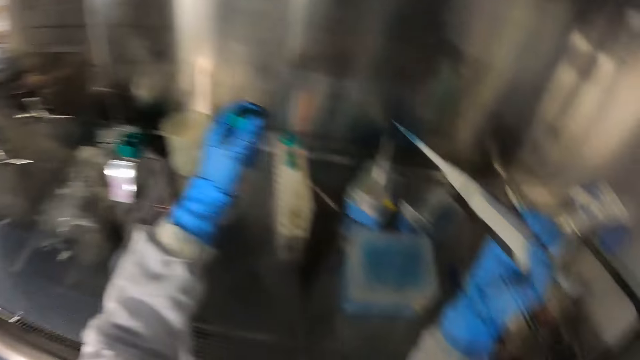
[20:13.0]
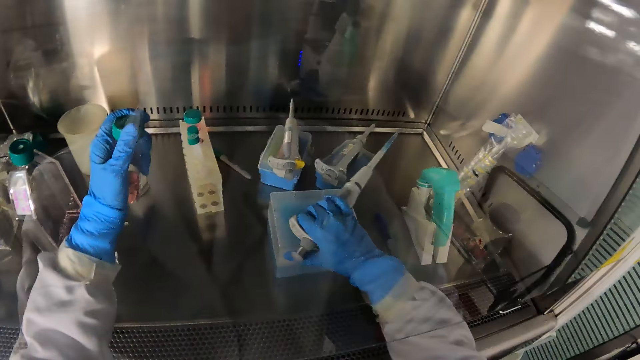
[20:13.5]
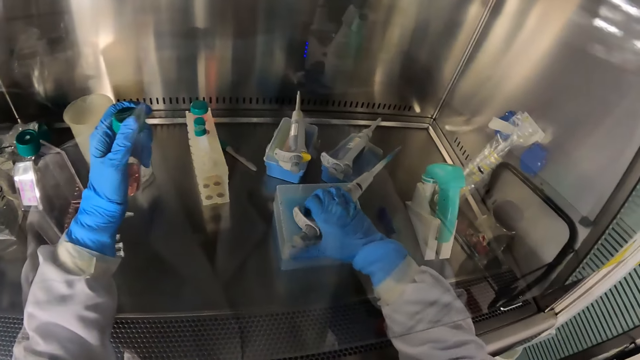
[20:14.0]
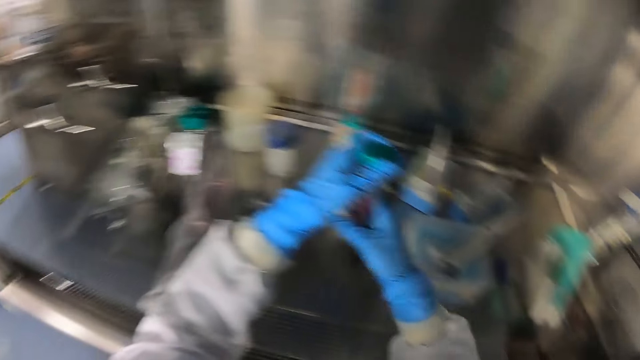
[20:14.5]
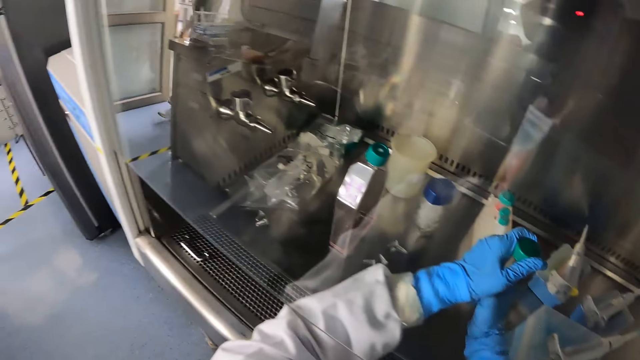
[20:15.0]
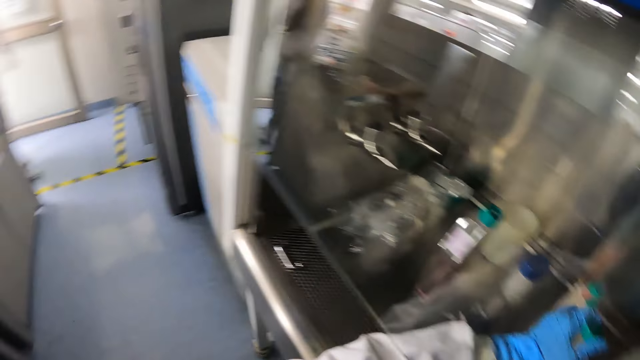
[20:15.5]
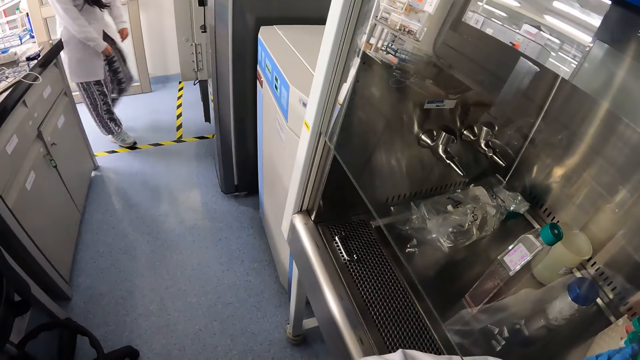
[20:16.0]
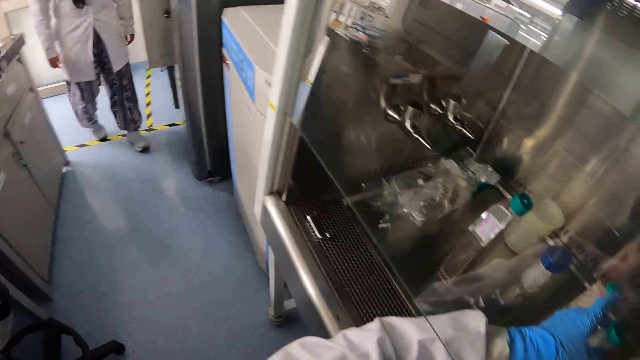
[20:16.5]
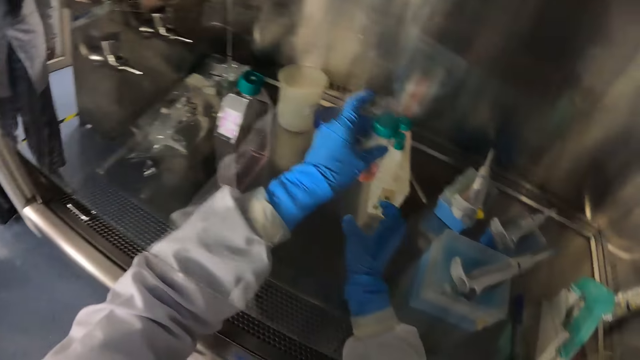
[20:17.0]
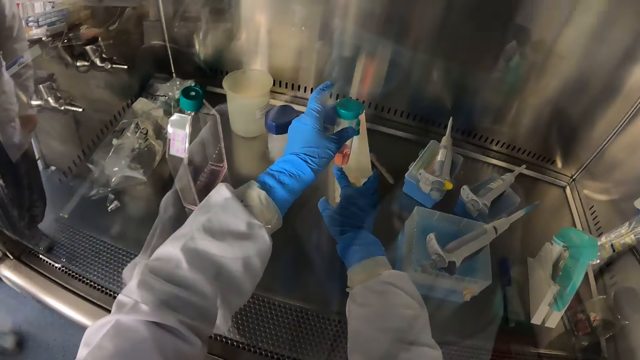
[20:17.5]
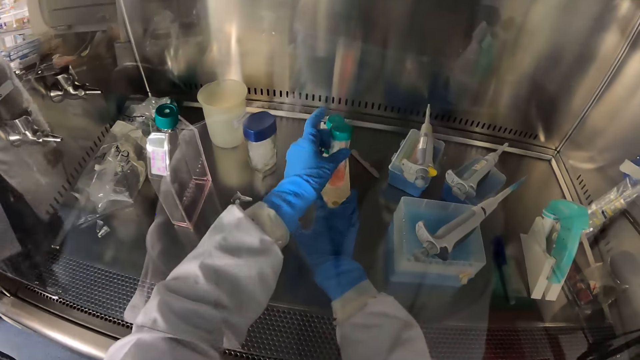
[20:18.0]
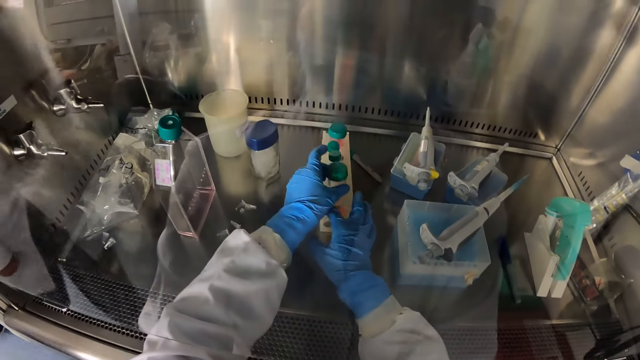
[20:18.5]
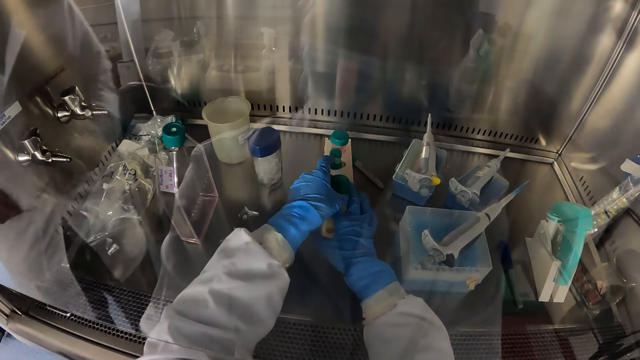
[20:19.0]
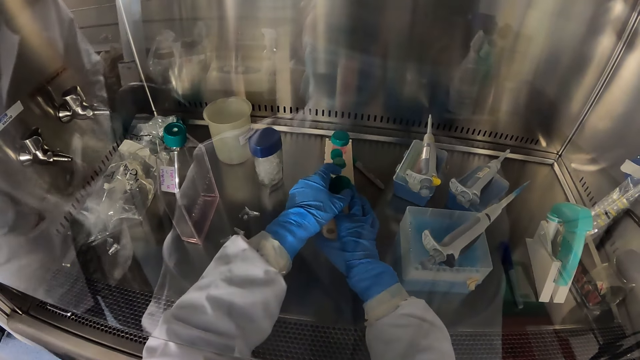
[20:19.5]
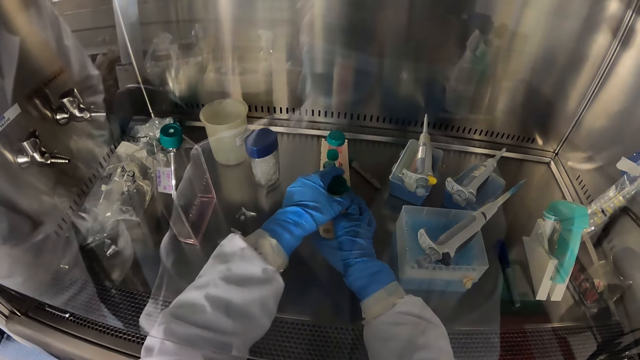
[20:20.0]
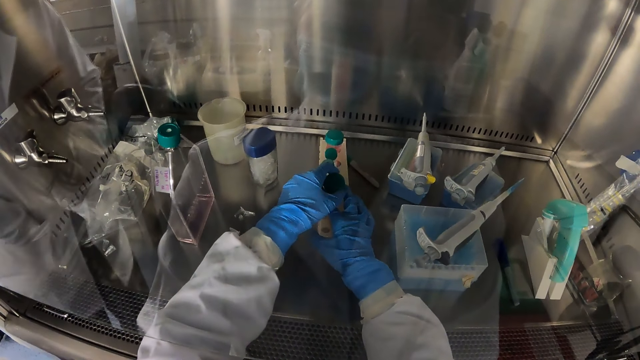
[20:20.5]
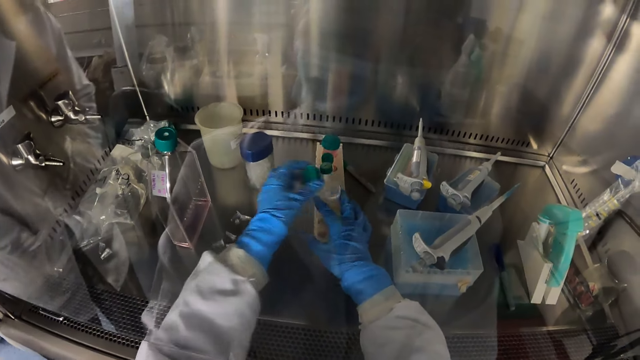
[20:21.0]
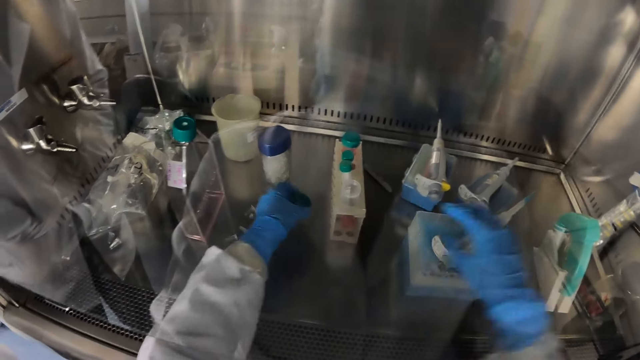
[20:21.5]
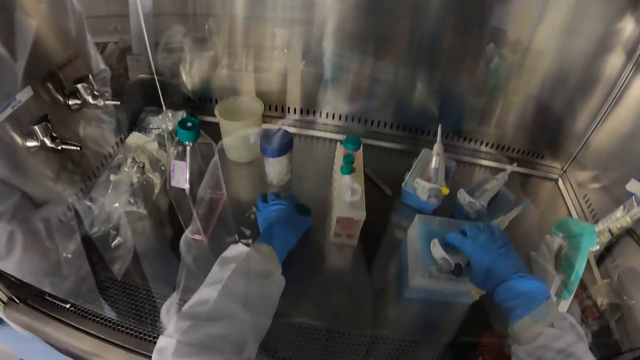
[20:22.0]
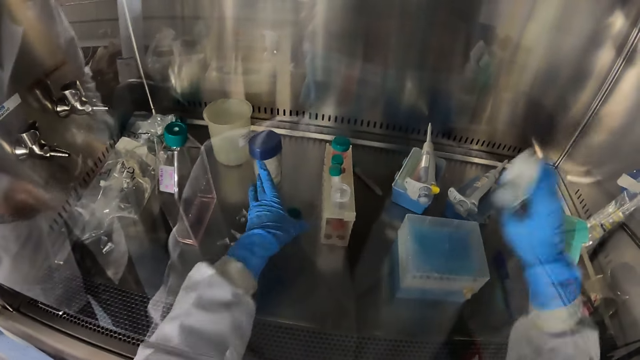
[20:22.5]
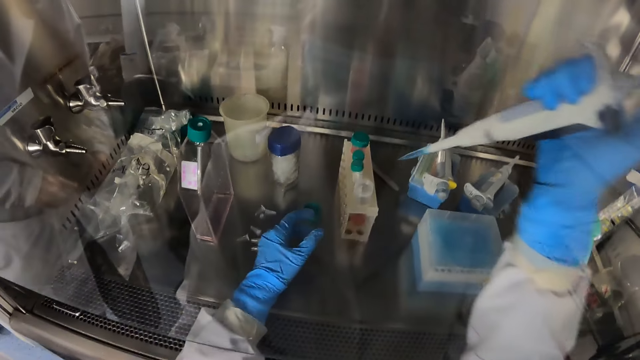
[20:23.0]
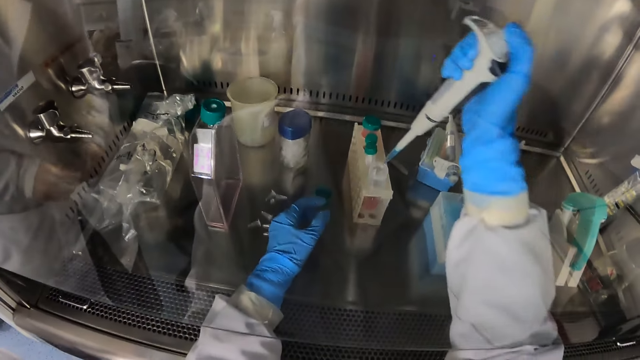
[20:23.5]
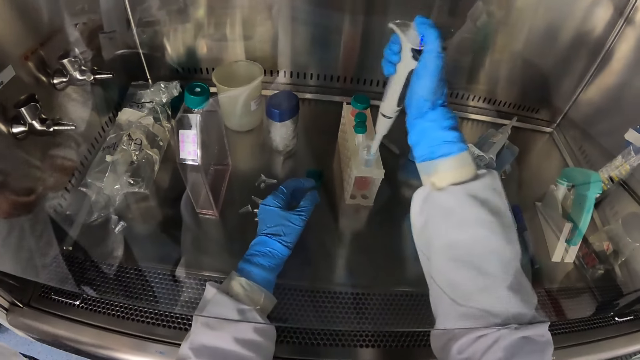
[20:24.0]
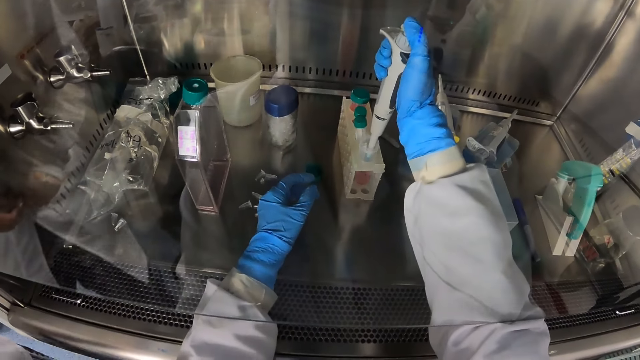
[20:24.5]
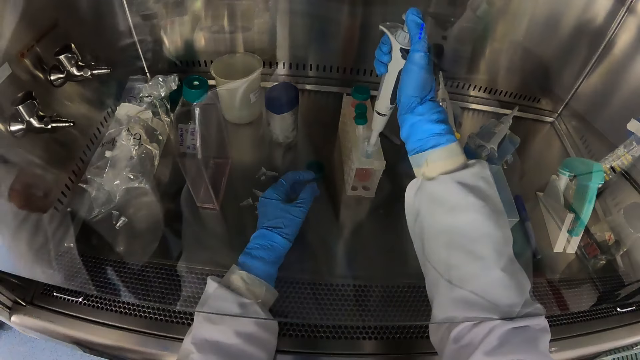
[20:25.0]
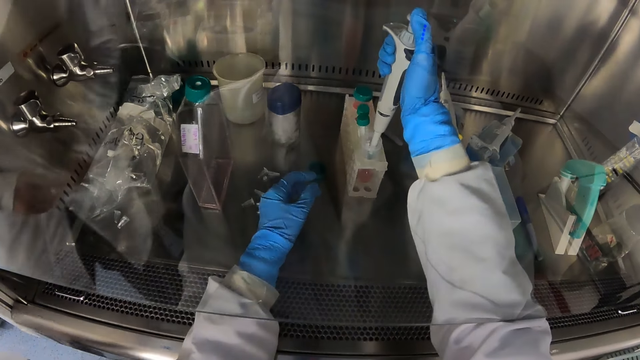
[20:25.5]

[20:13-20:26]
The camera wearer drops the pipette in his right hand on top of the rack of microtubes in the laminar air flow chamber. He passes the test-tube to his right hand. He turns the lid of the test-tube with his left hand. He opens the test-tube. A woman walks in. The camera wearer passes the test-tube to his left hand. He moves the rack of test-tubes in the laminar air flow chamber with his right hand. He drops the test-tube inside the rack of test-tubes. He opens the test-tube with his left hand. The woman interacts with the camera wearer. The woman puts her hands inside the pocket. The camera wearer drops the lid of the test-tube in his left hand in the laminar air flow chamber. He picks up the pipette on top of the rack of microtubes in the laminar air flow chamber with his right hand. The woman gets her hands out of the pocket and rolls something on the hands. The camera wearer draws in chemical from the test-tube in the rack into the pipette in his right hand.

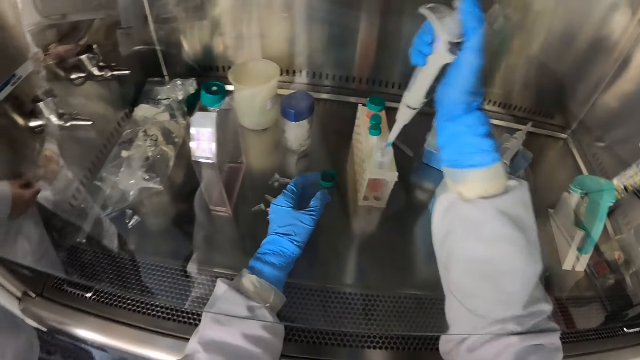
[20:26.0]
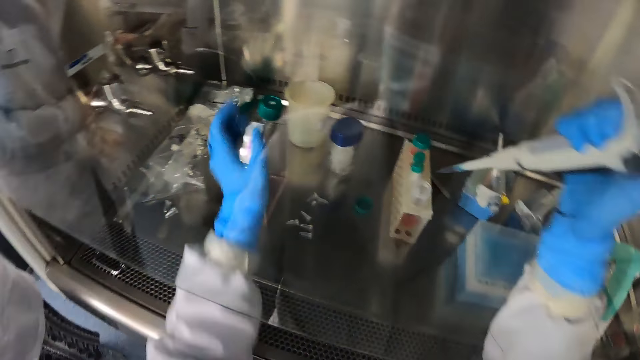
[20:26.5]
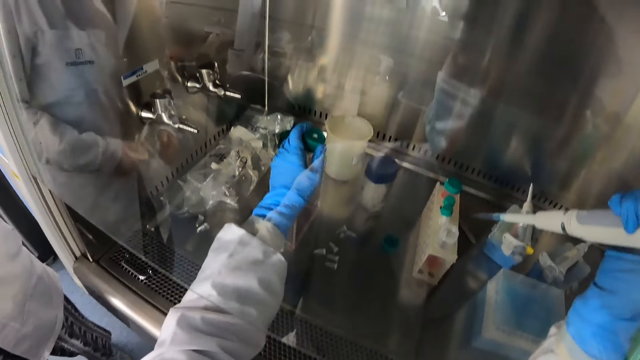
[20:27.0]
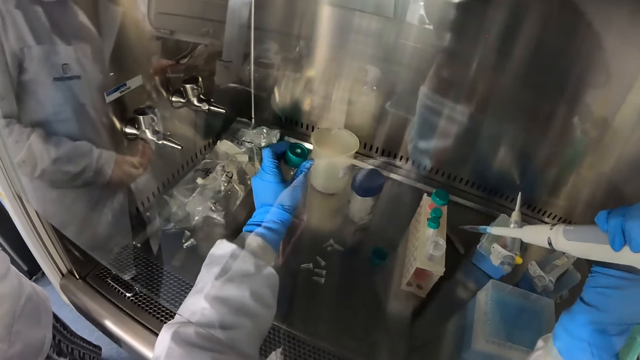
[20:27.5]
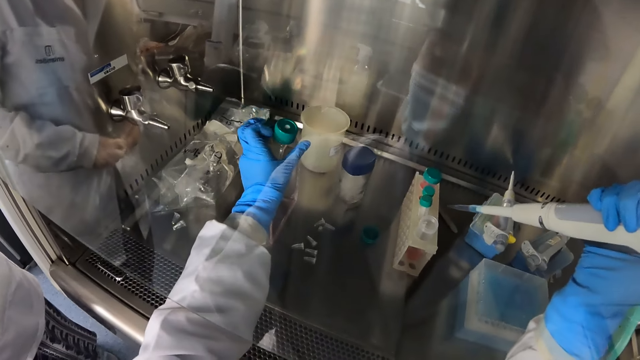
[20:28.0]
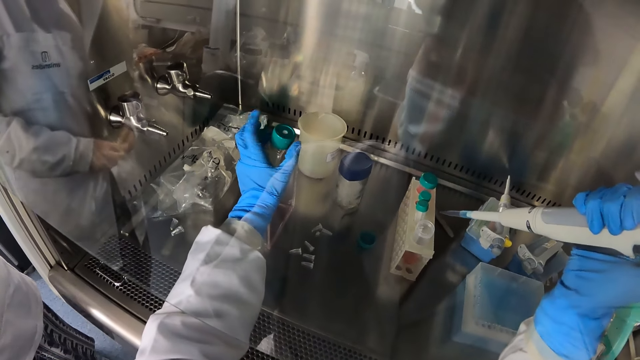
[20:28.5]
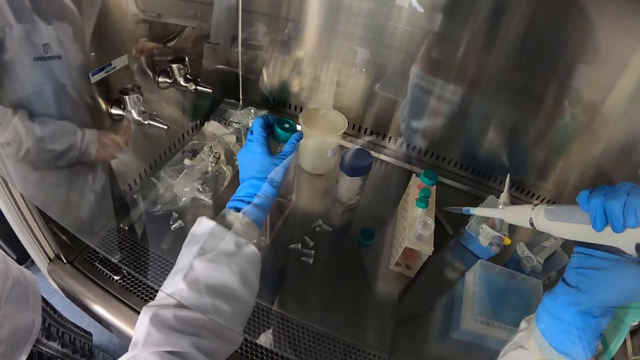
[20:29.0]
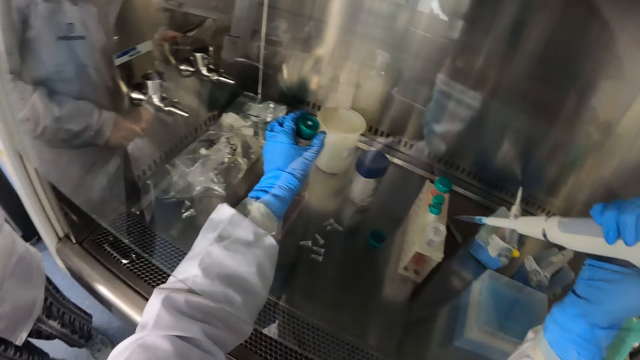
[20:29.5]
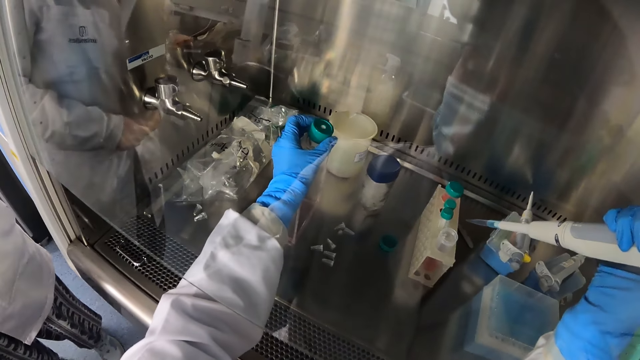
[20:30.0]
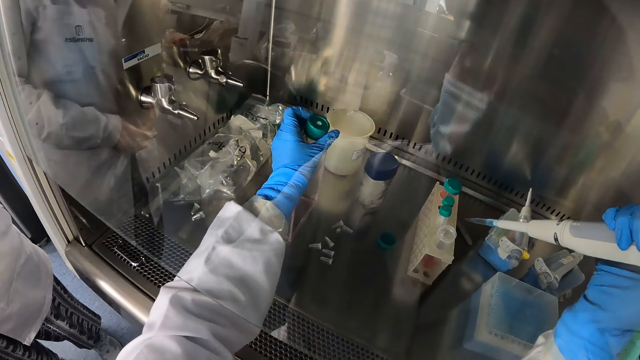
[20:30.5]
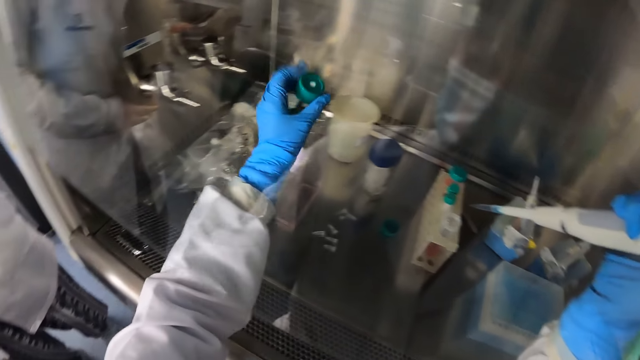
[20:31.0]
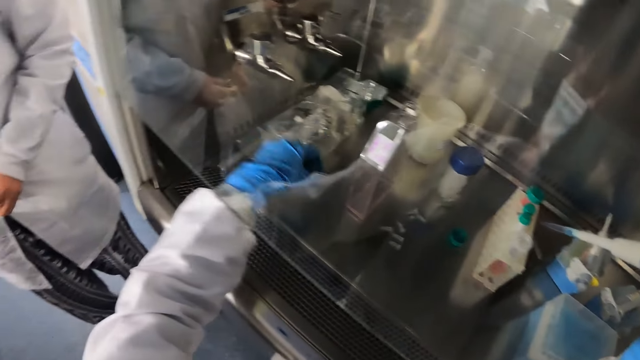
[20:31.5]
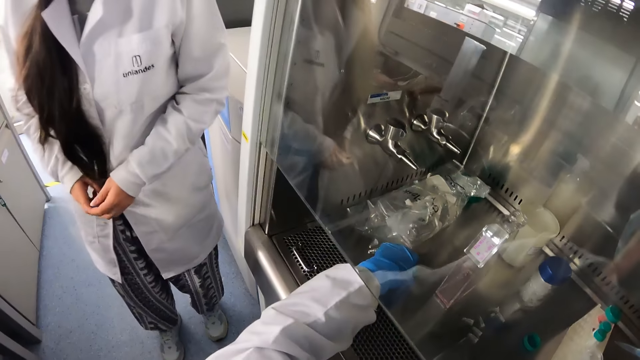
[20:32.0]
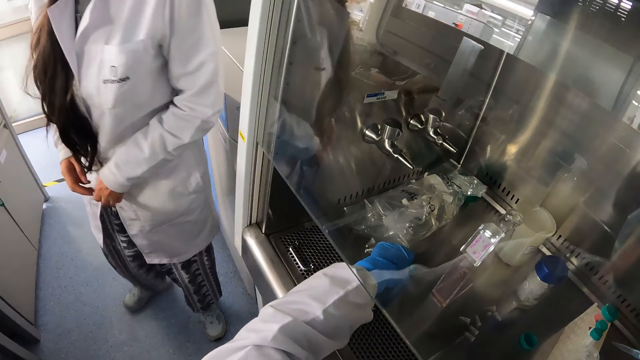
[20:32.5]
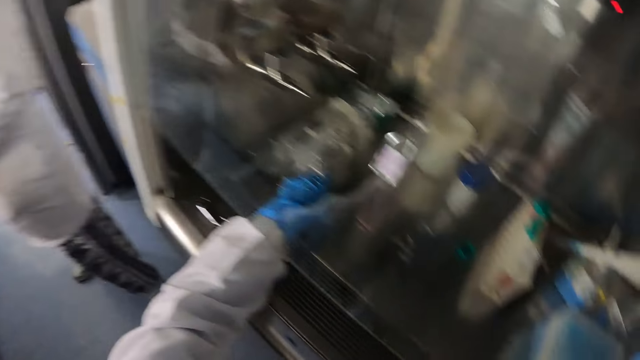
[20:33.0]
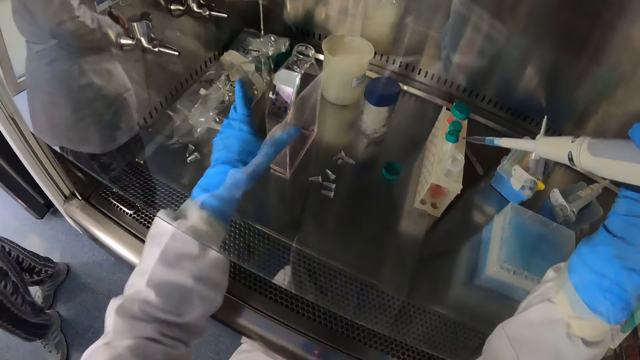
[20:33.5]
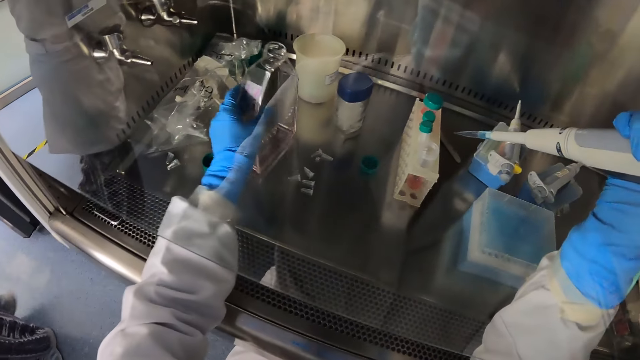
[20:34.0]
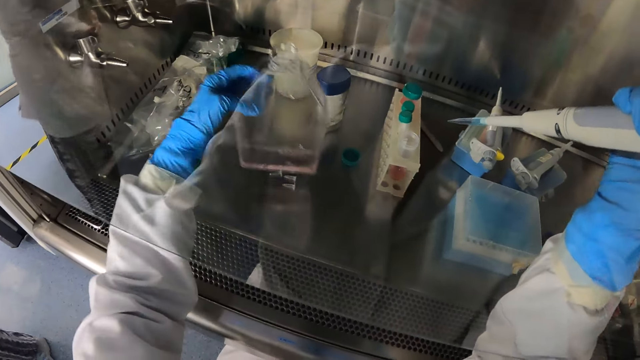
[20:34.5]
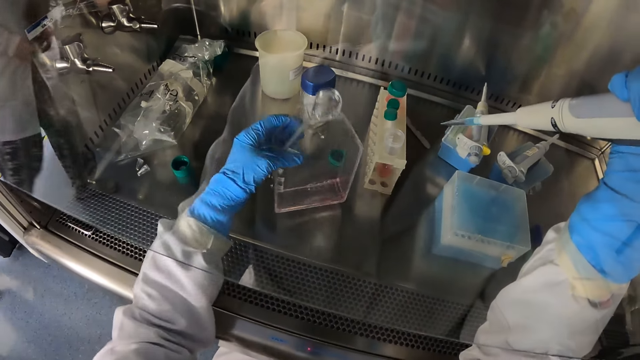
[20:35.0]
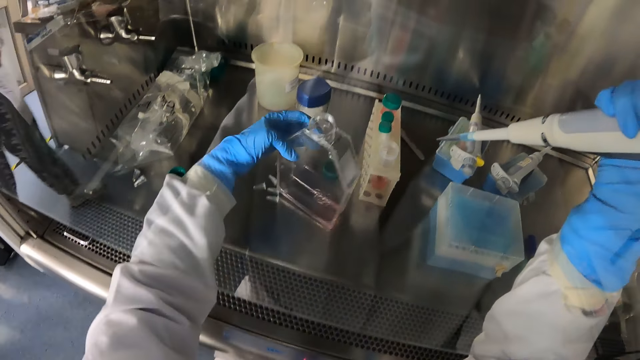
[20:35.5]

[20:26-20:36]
The camera wearer pulls the pipette out of the test-tube. He opens a glass jar or bottle in the laminar air flow chamber with his left hand. The woman touches her hair. The camera wearer drops the lid of the glass jar in his left hand in the laminar air flow chamber. The woman walks away. The camera wearer picks up the glass jar with his left hand. He places the bottle down.
